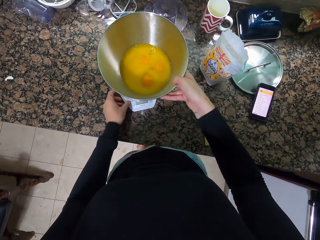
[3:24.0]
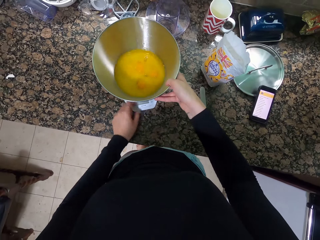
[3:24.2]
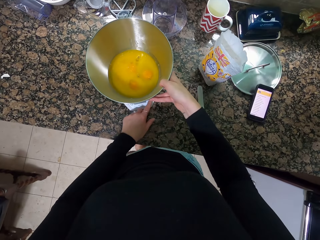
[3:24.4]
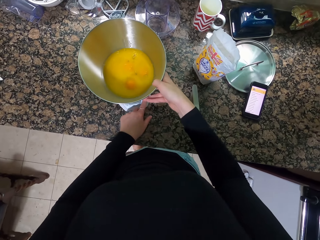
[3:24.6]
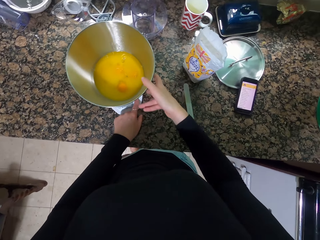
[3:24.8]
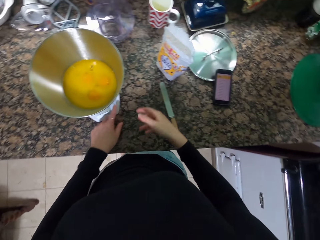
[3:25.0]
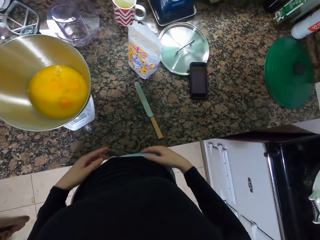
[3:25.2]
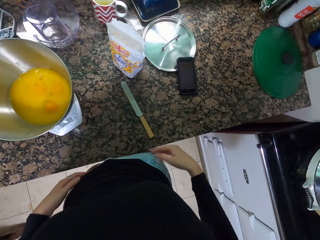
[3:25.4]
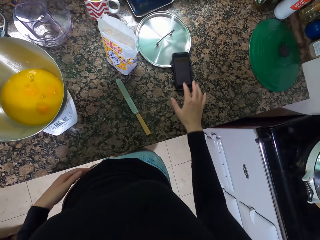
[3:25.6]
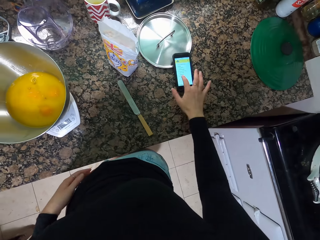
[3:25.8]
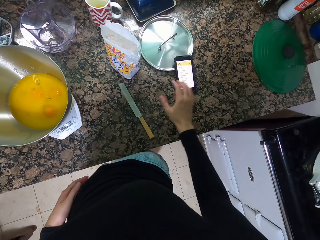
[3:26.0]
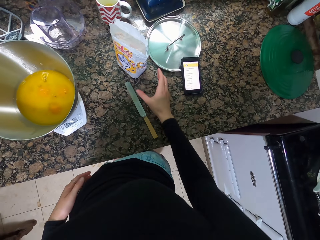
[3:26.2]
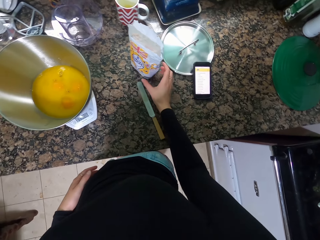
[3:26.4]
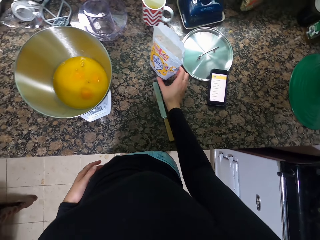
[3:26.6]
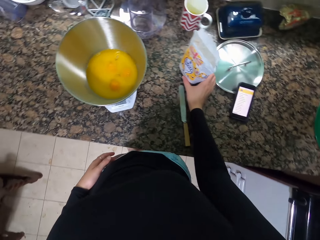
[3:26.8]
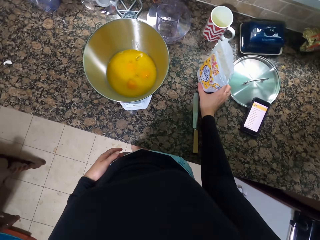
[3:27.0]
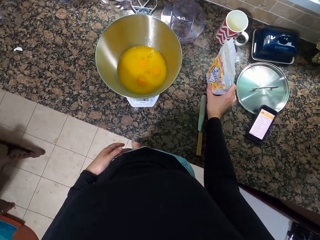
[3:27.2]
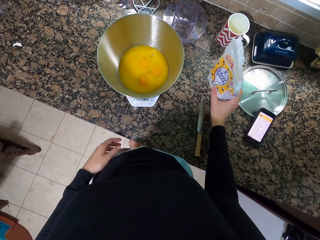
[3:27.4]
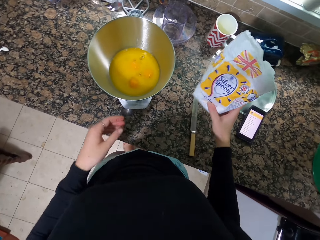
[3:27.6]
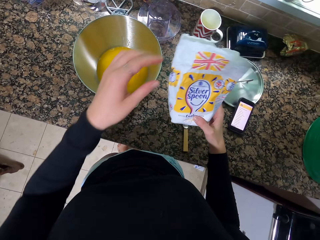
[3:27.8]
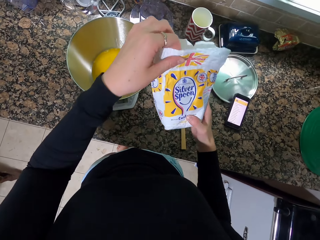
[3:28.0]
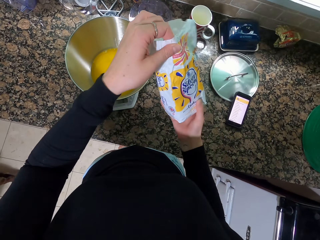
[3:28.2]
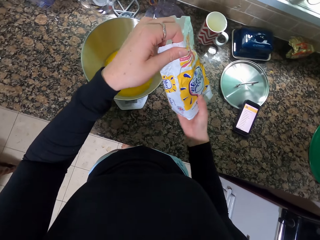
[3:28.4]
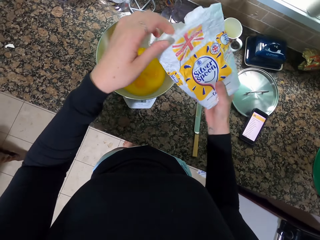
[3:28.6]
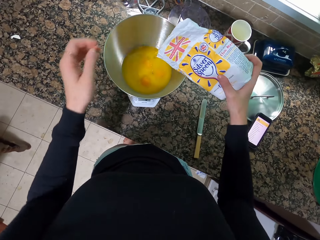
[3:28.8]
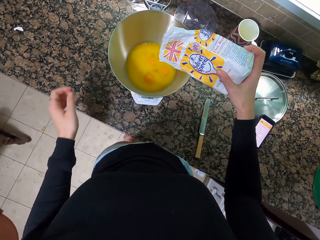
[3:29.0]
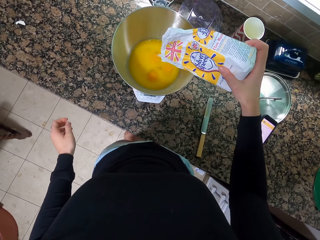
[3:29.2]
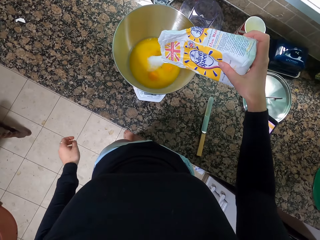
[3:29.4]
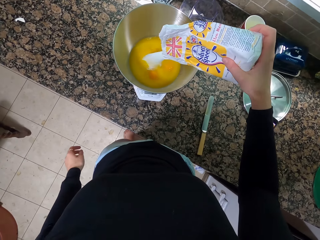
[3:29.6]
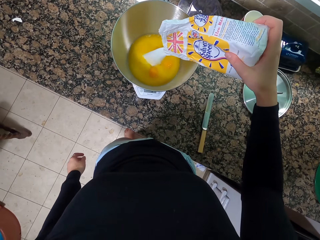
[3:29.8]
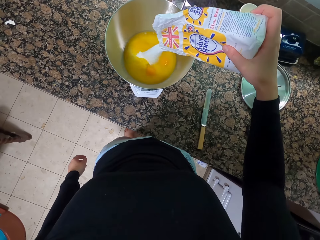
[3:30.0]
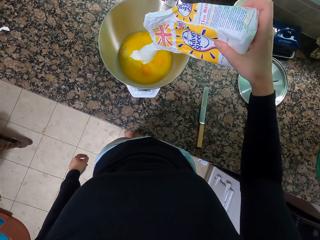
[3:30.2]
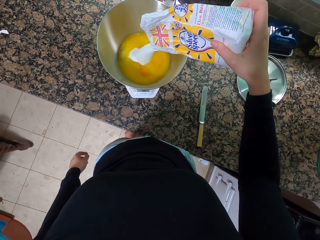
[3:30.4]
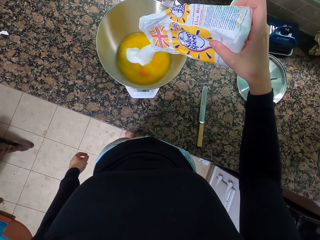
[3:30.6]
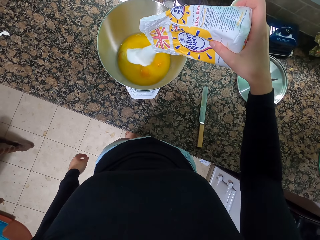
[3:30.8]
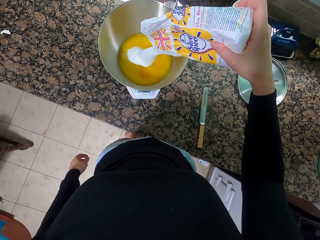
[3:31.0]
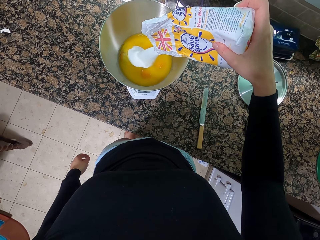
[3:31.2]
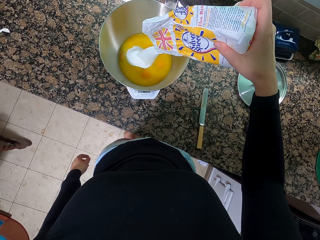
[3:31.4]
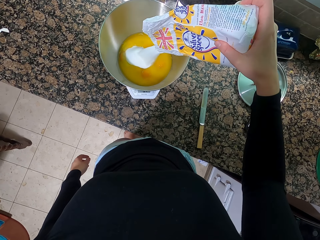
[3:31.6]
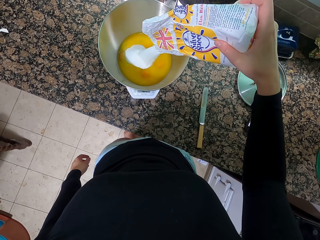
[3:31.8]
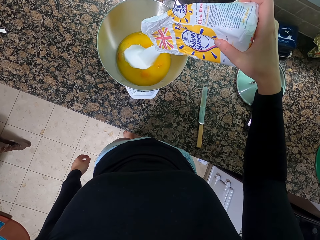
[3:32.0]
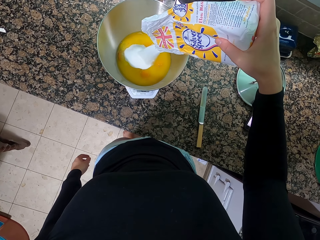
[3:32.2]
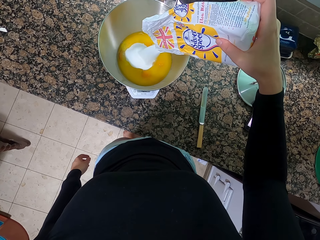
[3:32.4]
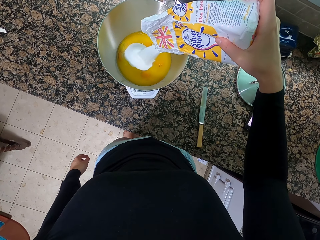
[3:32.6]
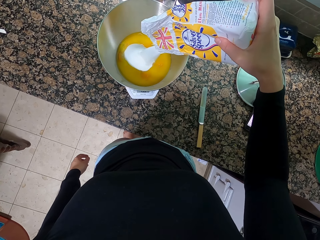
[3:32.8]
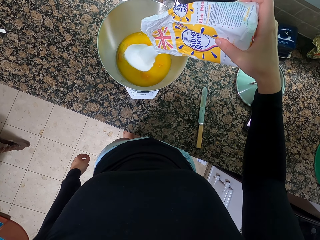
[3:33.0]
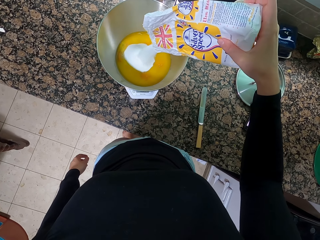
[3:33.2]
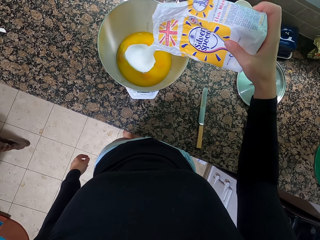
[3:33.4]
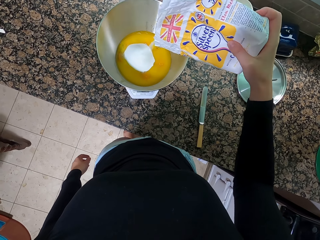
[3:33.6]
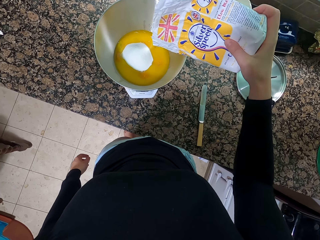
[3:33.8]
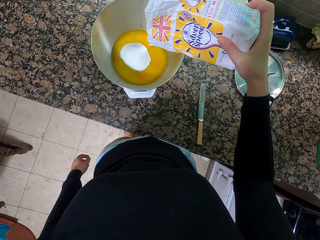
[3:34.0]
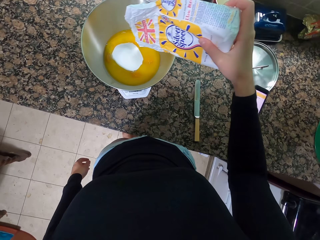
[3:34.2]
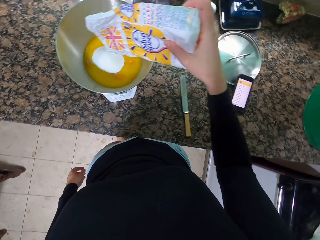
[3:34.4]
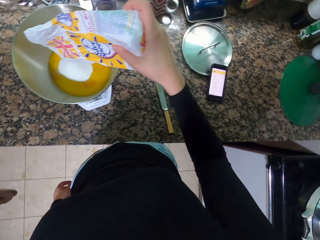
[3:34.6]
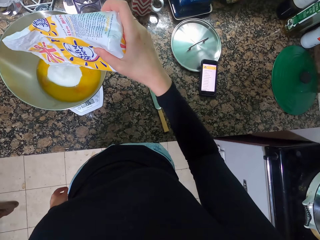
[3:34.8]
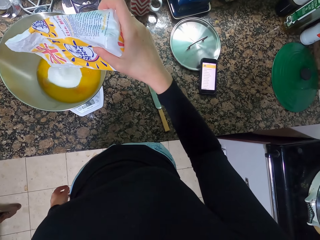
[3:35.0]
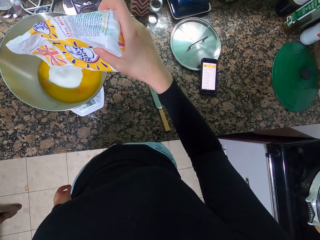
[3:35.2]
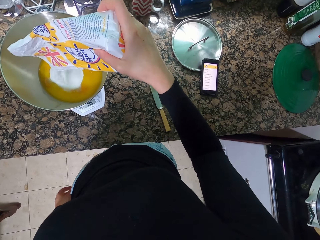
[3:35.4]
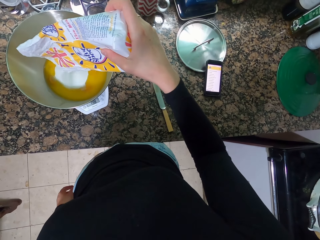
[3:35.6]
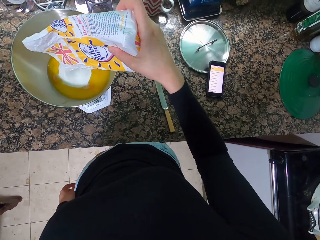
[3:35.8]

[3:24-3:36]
The camera wearer presses the button. He presses his phone. He holds the packet. He takes the flour and adds it to the container.

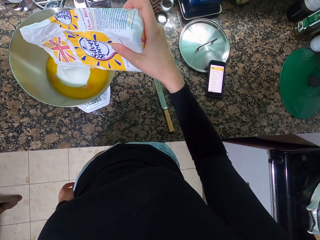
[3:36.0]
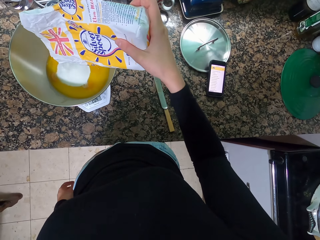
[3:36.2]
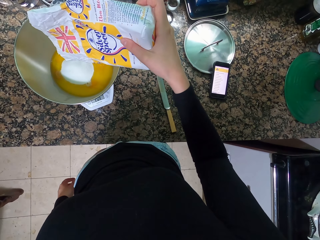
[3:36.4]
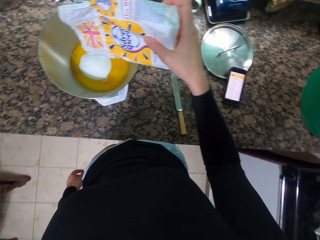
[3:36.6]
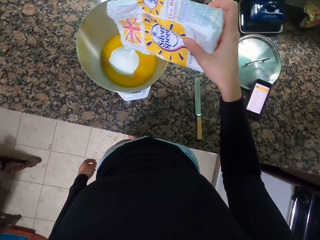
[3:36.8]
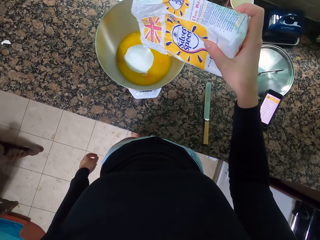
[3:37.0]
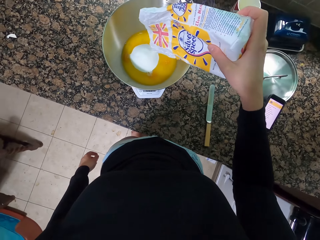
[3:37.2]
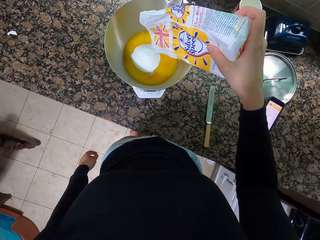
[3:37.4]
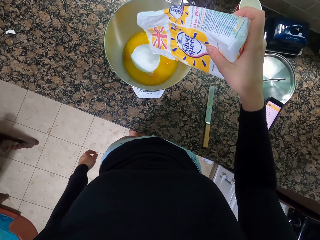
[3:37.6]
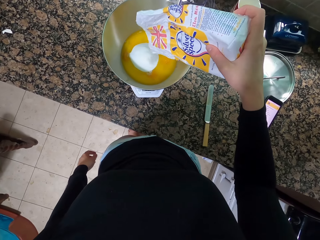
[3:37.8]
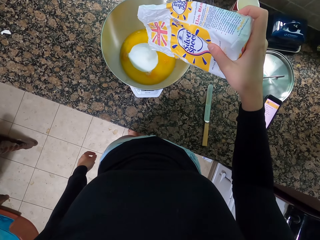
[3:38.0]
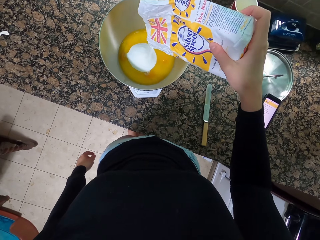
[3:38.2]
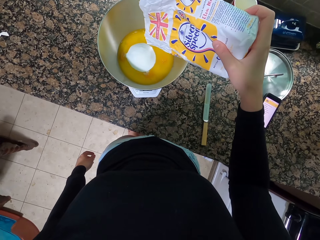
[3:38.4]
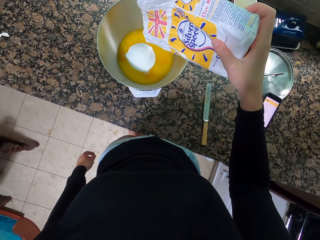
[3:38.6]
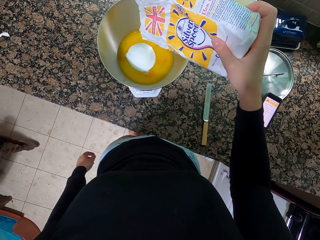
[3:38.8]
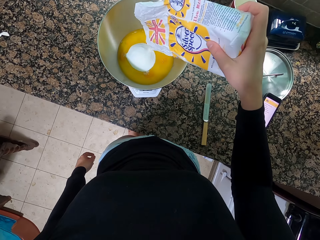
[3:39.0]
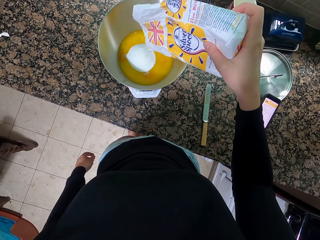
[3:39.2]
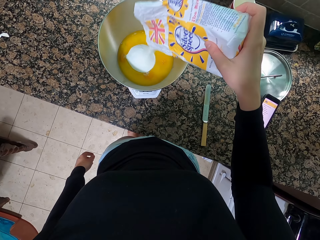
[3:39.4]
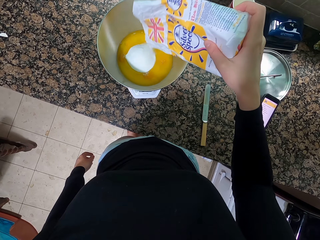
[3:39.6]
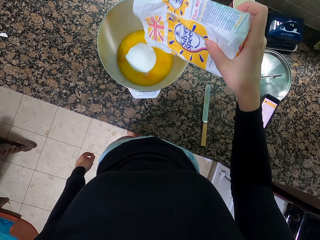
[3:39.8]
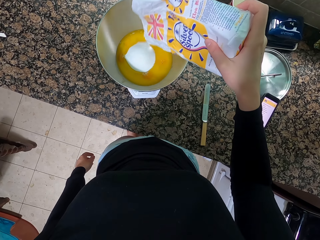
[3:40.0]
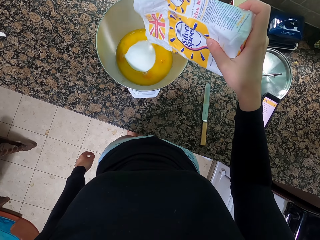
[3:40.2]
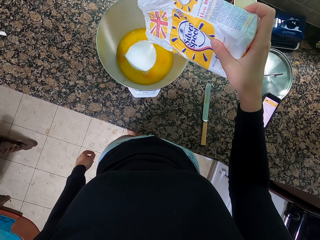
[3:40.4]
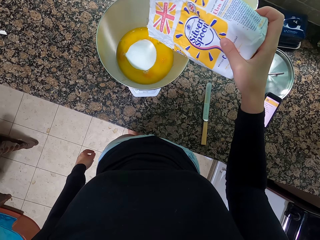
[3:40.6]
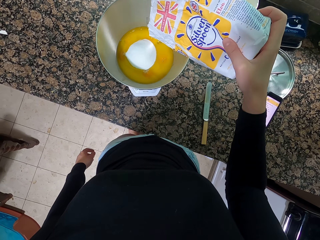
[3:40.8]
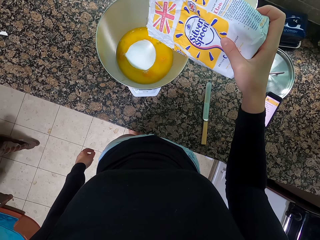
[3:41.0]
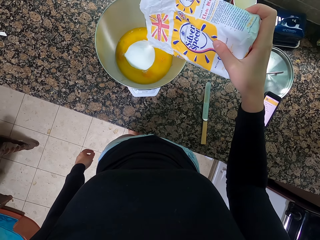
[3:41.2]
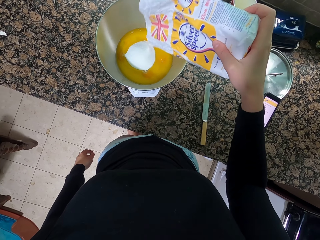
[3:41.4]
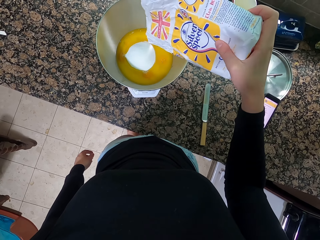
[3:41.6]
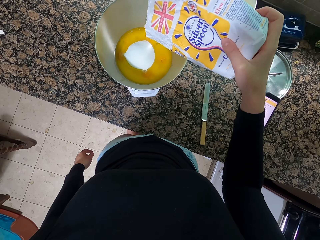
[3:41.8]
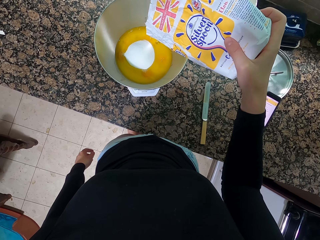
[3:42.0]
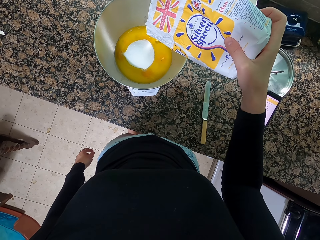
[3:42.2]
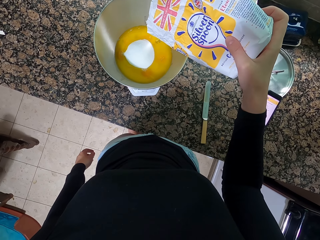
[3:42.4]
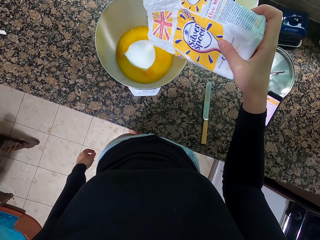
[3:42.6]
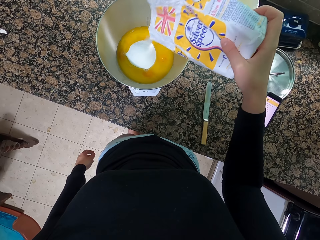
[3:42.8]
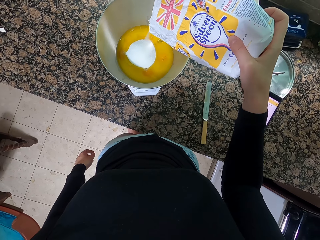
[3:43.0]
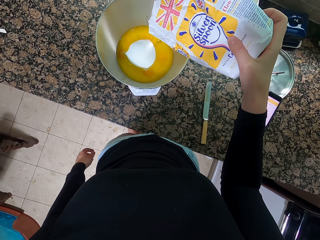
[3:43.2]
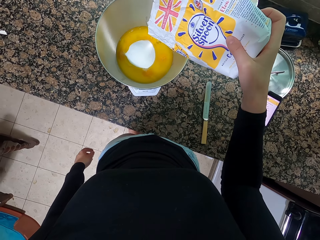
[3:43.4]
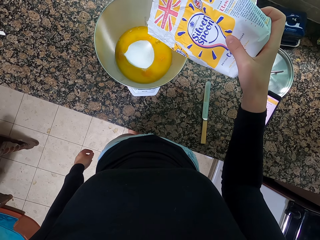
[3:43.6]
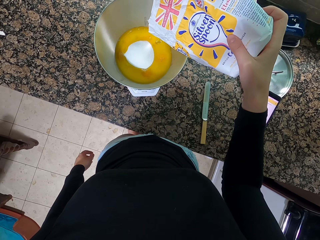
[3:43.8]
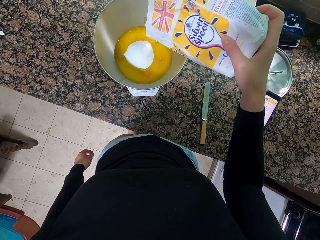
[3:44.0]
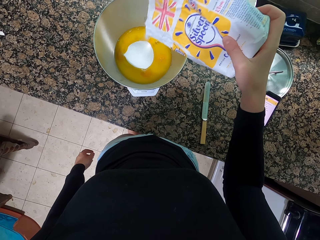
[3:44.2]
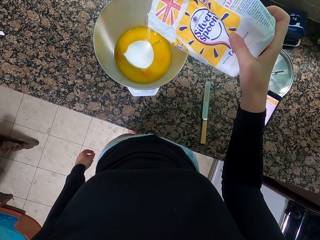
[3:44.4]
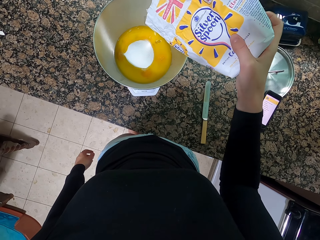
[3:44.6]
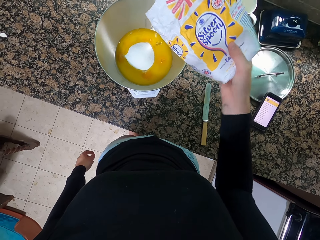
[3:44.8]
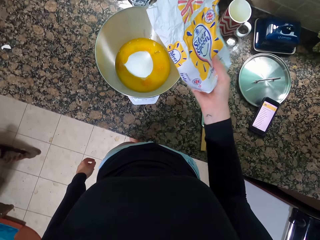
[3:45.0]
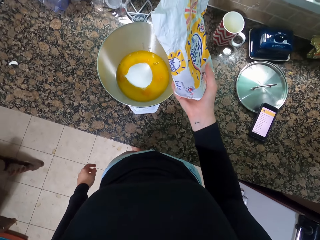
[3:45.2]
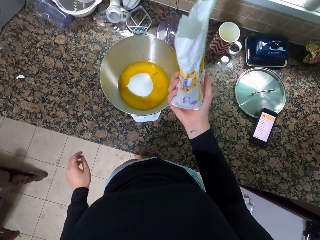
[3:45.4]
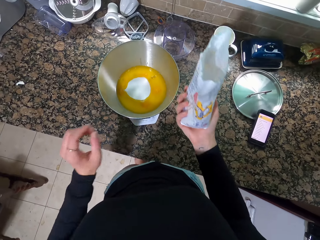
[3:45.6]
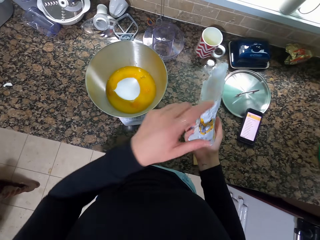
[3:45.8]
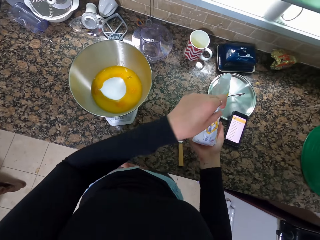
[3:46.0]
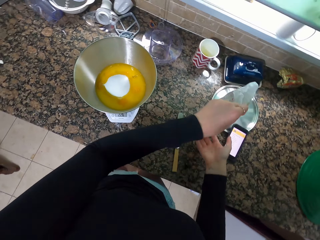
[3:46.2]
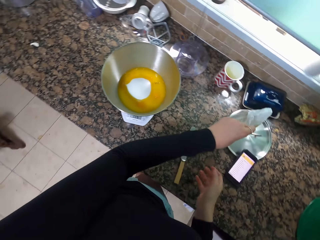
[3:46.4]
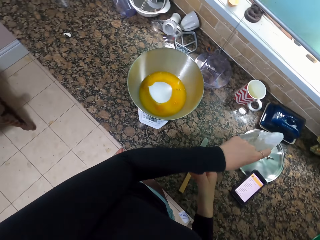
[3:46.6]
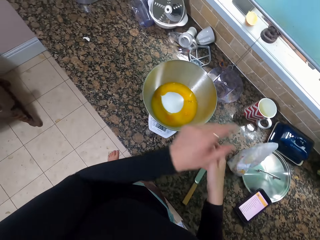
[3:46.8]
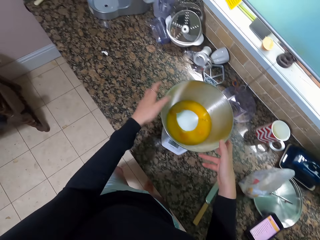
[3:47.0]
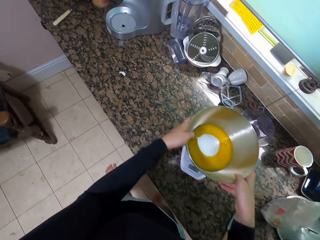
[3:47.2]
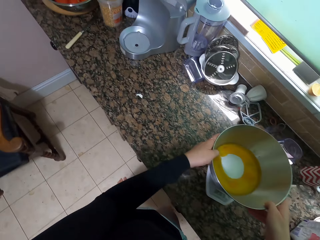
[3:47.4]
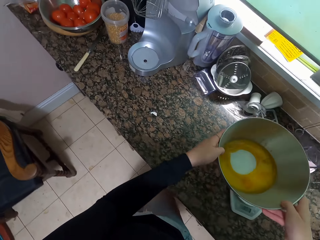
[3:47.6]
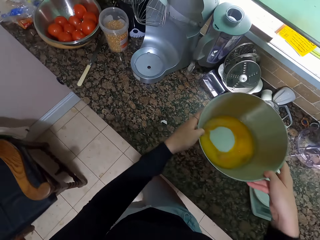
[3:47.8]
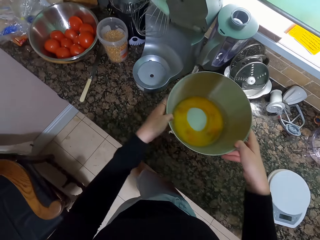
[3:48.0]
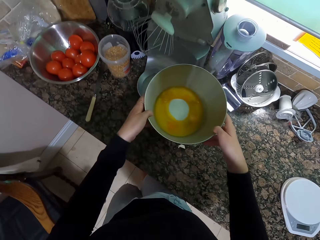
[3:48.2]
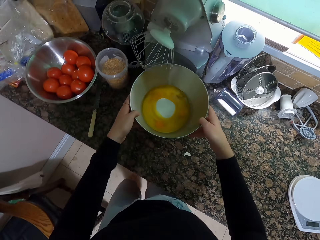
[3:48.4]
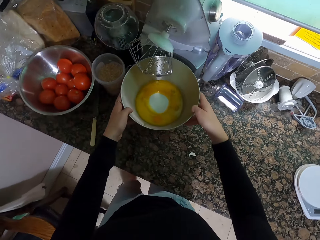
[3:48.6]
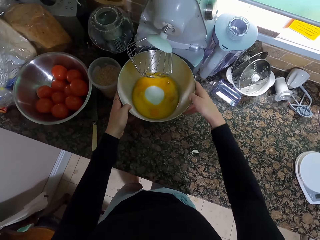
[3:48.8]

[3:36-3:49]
The camera wearer puts down the packet and holds the bowl.
